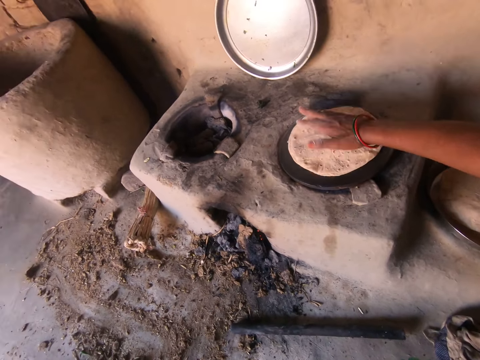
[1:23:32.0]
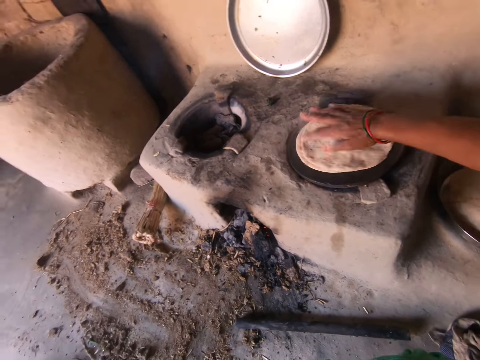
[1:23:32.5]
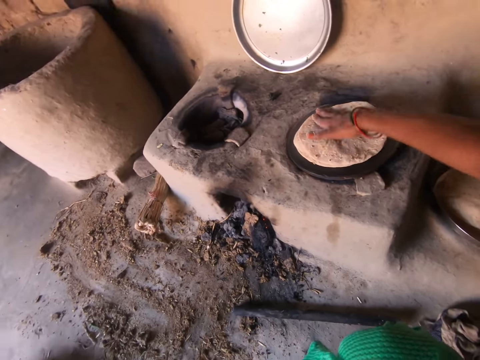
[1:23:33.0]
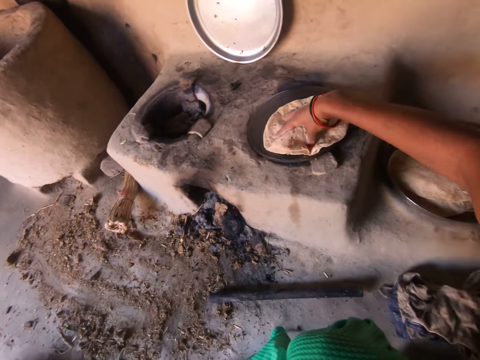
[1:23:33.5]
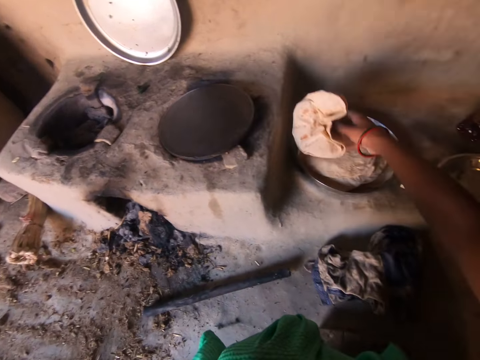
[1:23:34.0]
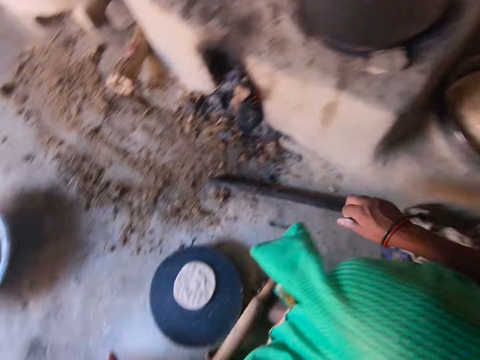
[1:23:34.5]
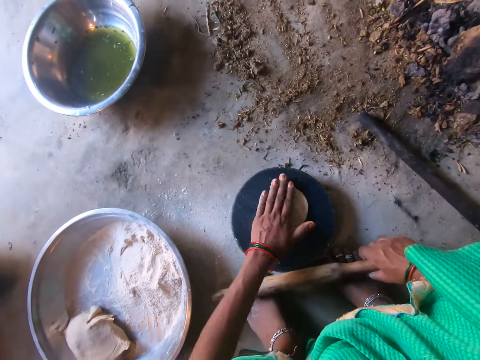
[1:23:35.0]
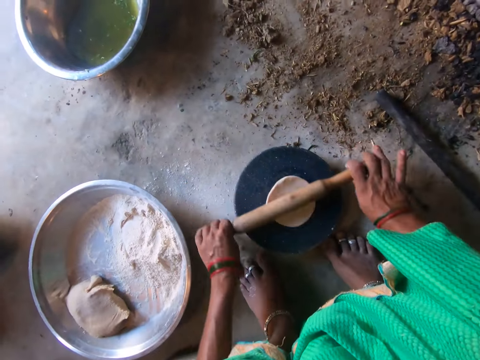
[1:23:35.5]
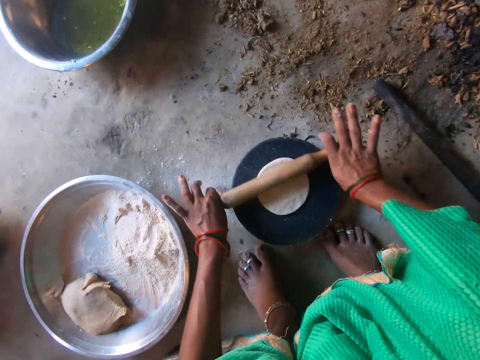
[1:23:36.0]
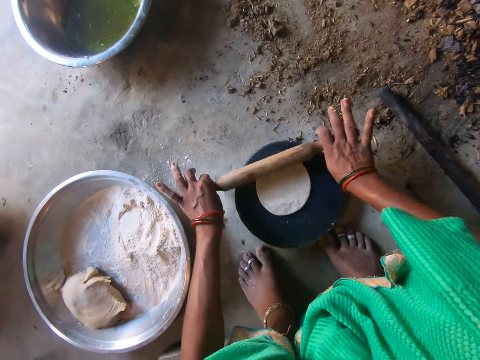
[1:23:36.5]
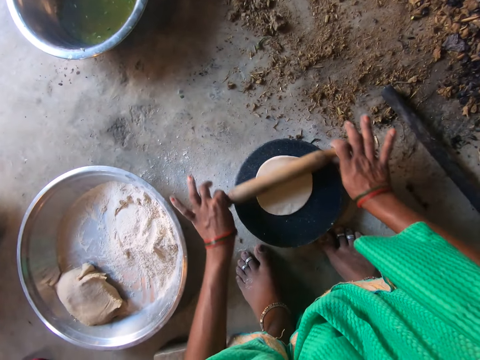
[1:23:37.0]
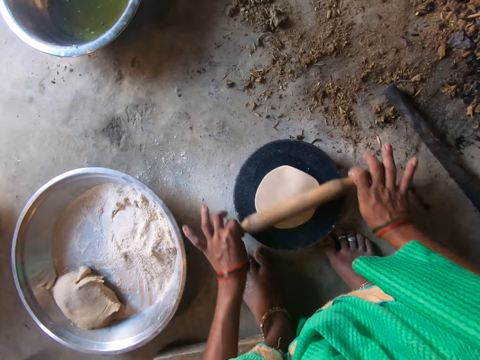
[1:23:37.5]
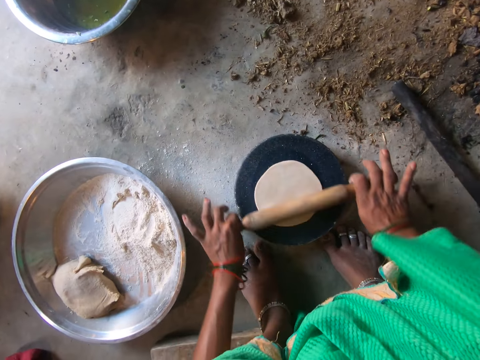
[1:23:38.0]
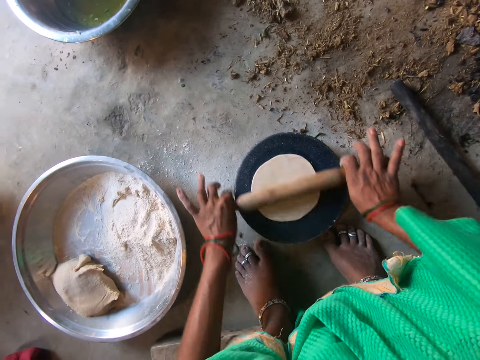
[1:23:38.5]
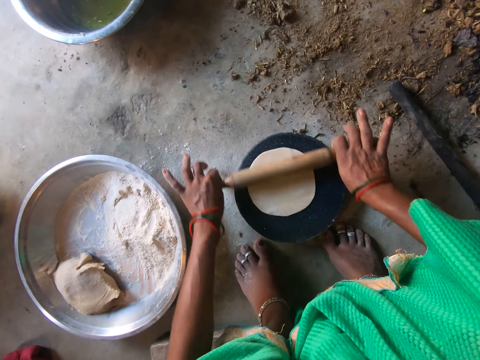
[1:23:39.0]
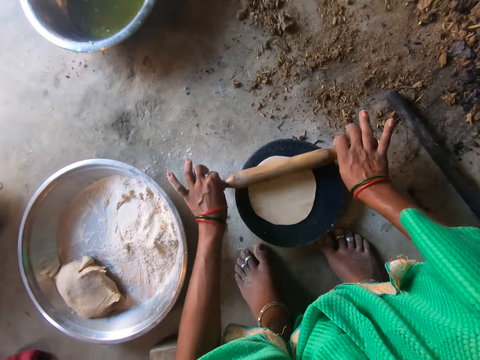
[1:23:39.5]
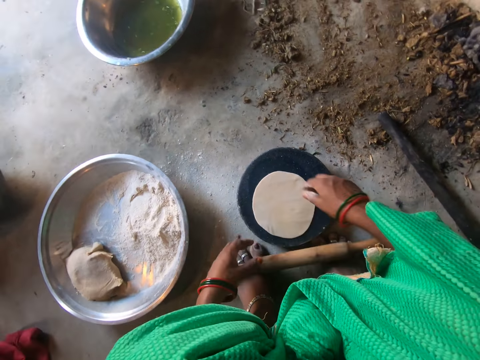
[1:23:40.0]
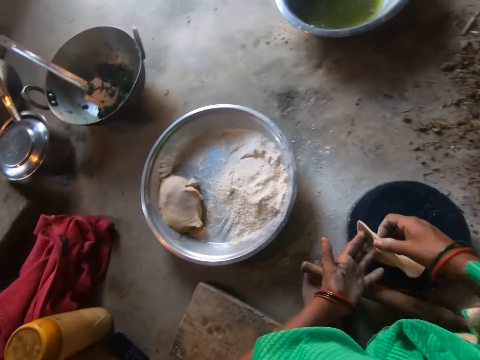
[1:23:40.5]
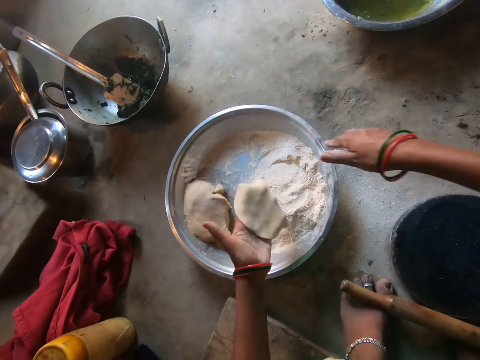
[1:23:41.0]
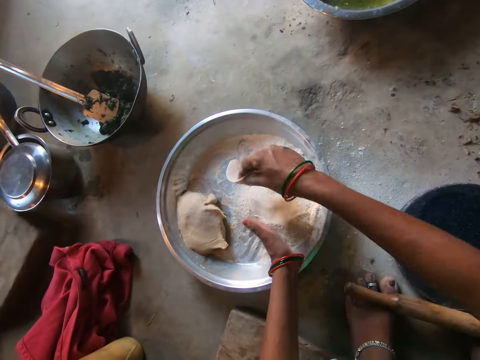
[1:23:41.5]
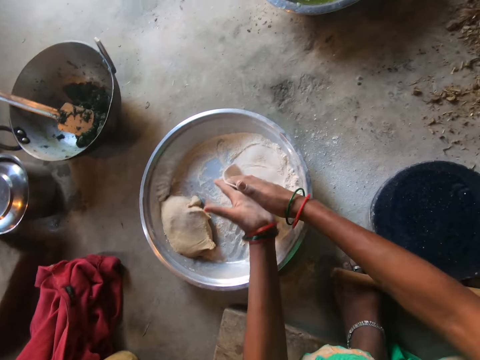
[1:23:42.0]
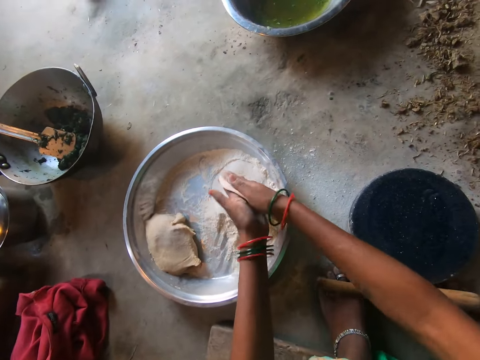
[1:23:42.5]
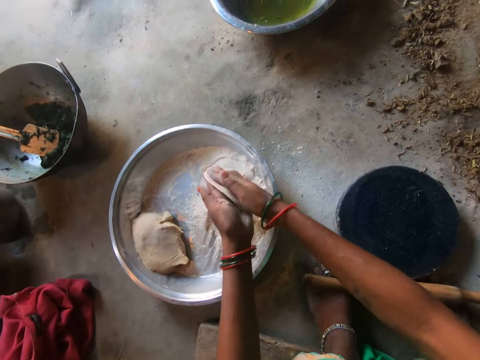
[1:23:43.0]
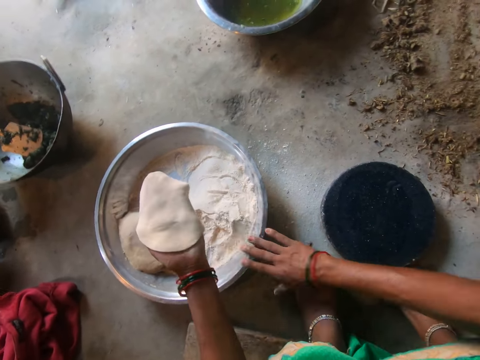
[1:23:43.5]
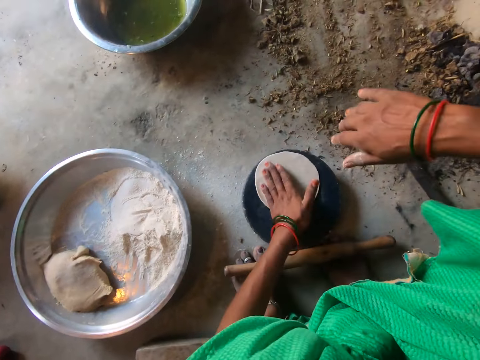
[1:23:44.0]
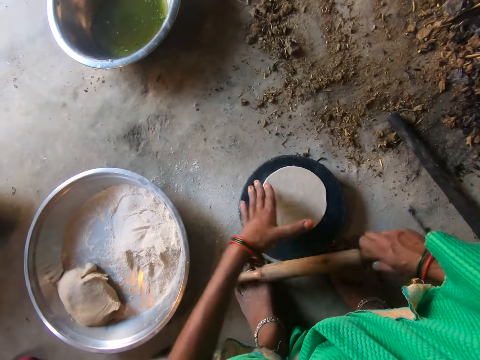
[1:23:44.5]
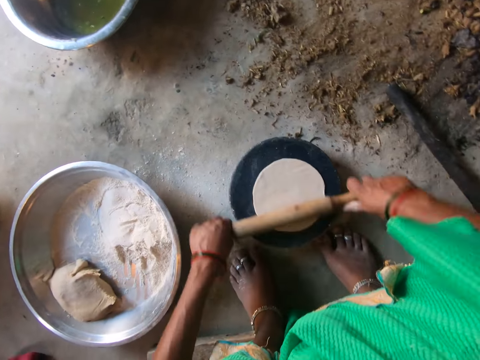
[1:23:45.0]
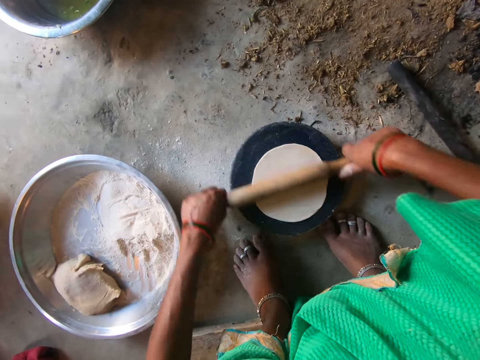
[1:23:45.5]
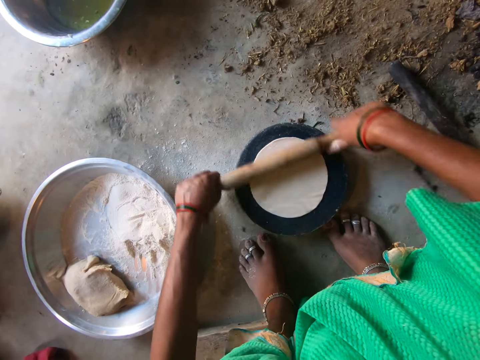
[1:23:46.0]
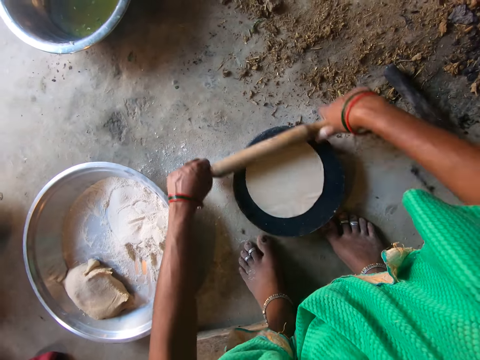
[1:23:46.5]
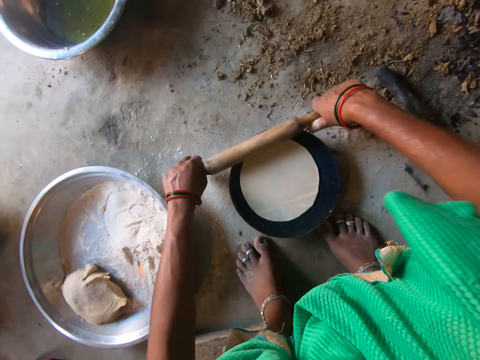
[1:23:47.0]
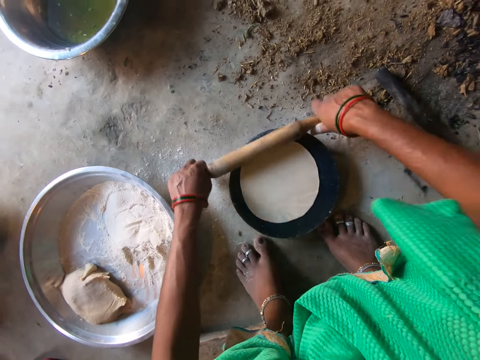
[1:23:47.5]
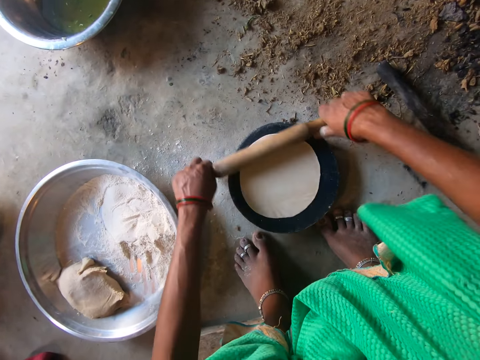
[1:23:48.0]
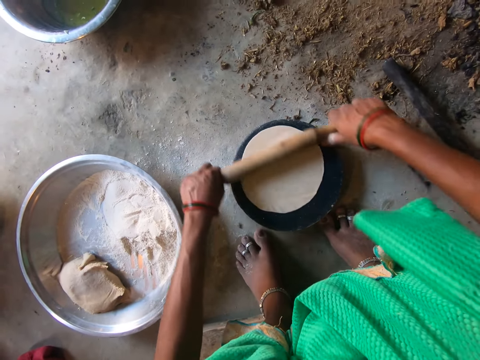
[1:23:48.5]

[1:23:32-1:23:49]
The camera wearer removes the chapati from the hot plate with her right hand. She drops the chapati into the tray. She picks up the rolling pin from the floor with her right hand. She rolls the dough with the rolling pin. She picks up the dough from the pan with her right hand. She transfers the dough to her left hand. She puts the dough in the flour. She kneads the dough with both hands. She places the dough on the pan with her left hand. She rolls the dough on the pan with the rolling pin.

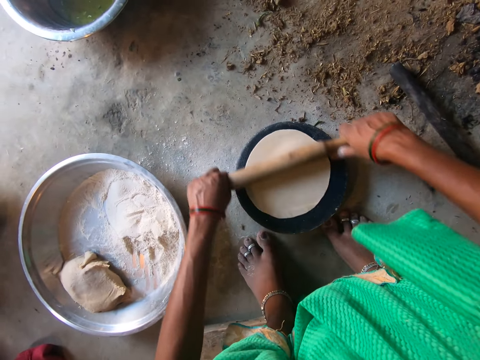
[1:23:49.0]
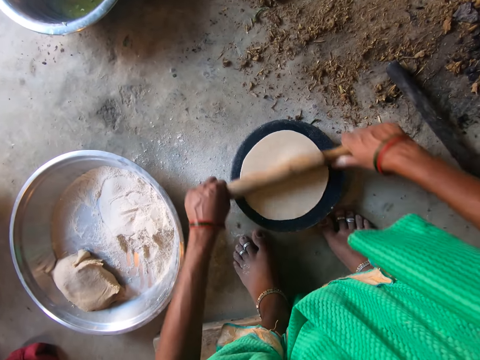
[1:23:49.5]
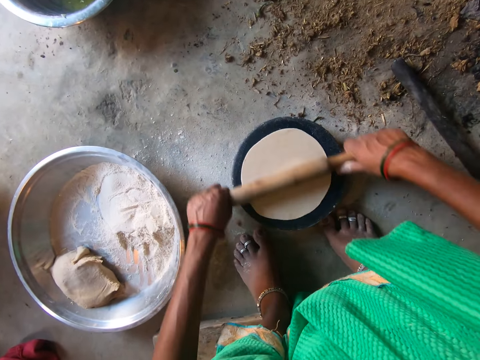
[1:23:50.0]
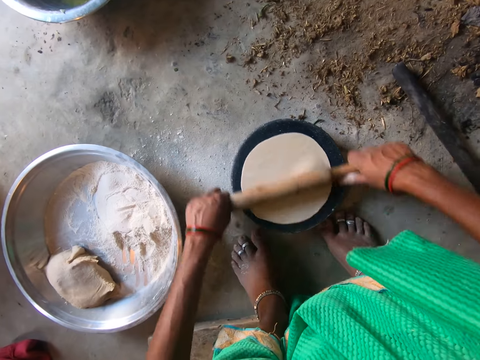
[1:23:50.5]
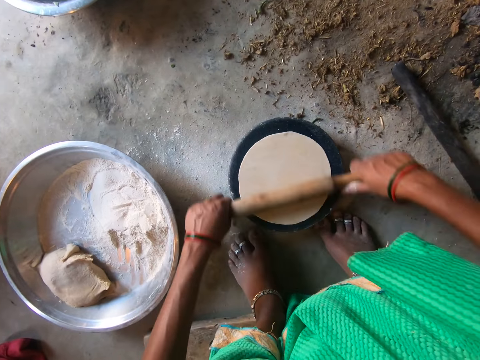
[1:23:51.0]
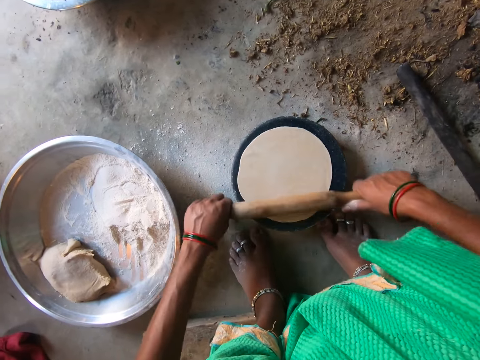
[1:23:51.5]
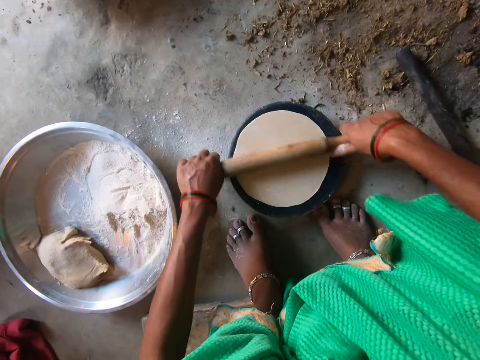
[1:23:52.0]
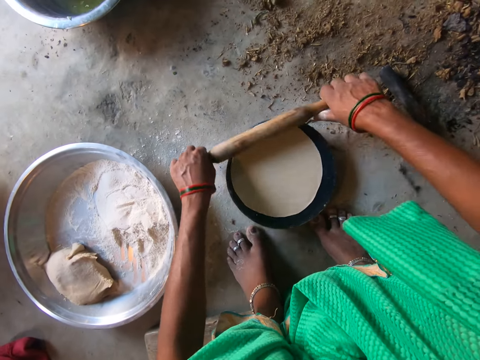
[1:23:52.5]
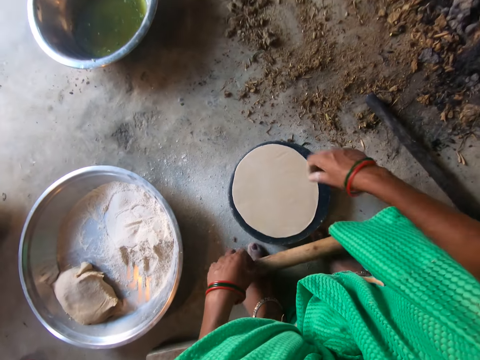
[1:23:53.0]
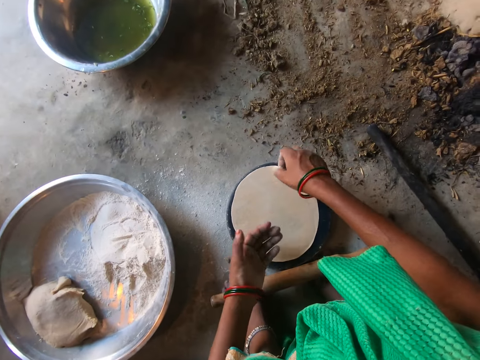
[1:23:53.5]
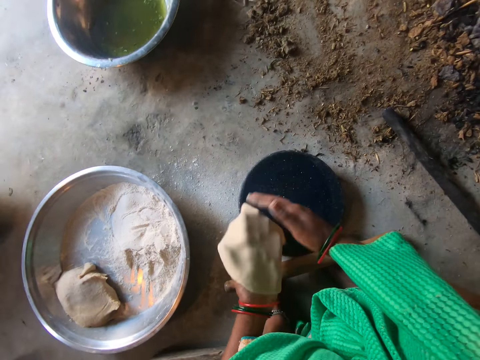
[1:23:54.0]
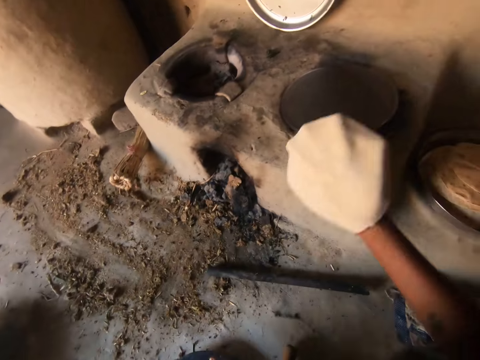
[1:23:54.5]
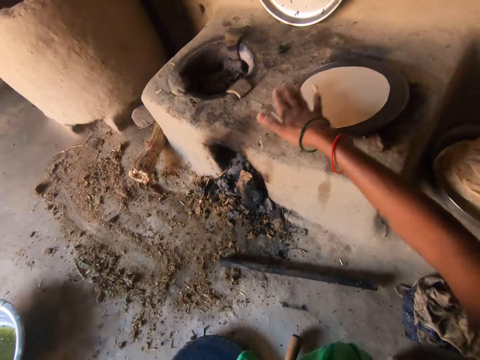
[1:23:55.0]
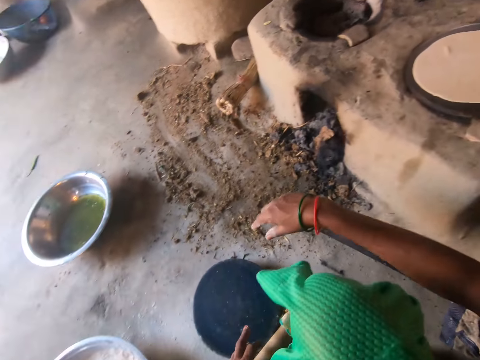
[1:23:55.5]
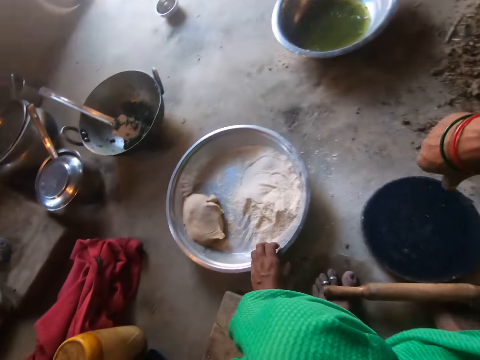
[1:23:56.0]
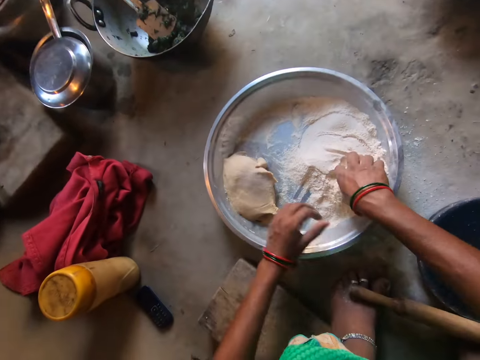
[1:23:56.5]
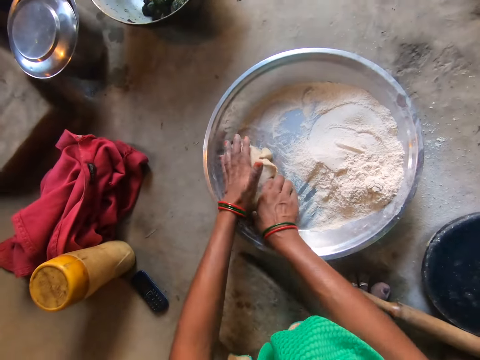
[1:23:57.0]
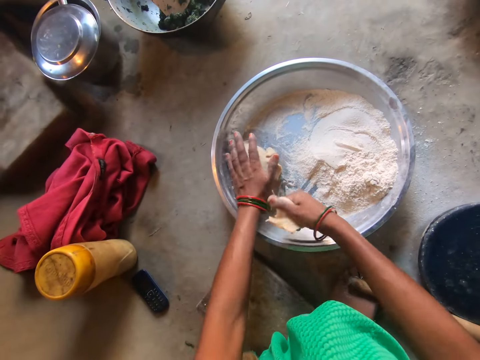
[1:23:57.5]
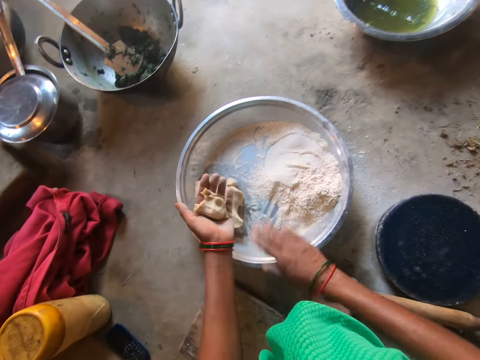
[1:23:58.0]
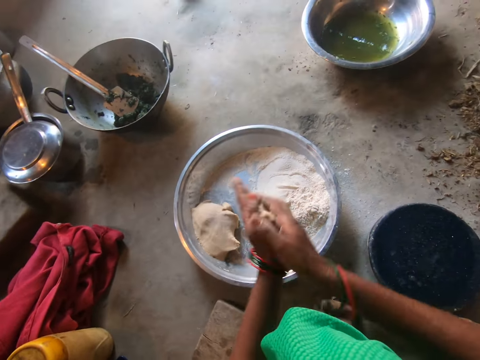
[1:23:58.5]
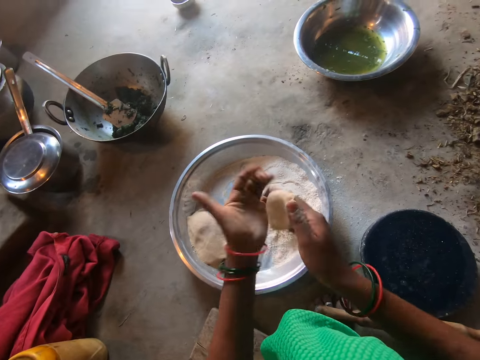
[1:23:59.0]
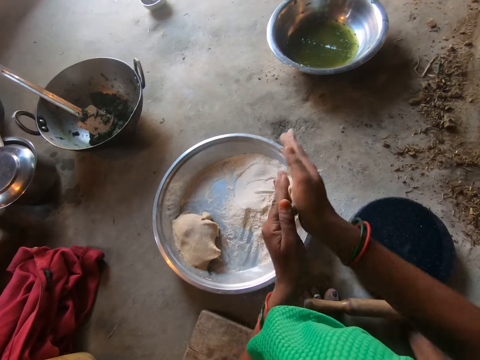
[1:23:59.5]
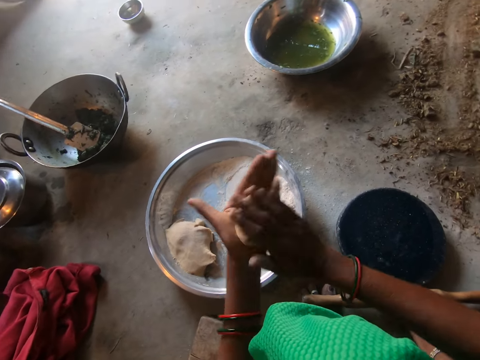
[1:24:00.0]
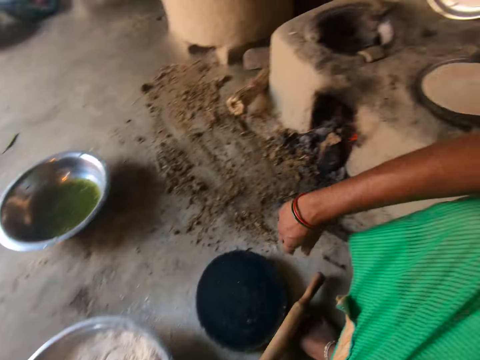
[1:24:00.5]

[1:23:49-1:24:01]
The camera wearer picks up the dough from the pan with her right hand. She transfers the dough to her left hand. She transfers the dough to her right hand. She places the dough on the hot plate. She cuts out another dough from the basin with her right hand. She rubs the dough in her palms. She rolls the dough.
